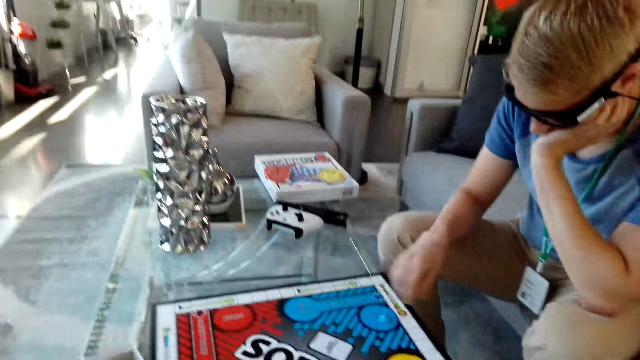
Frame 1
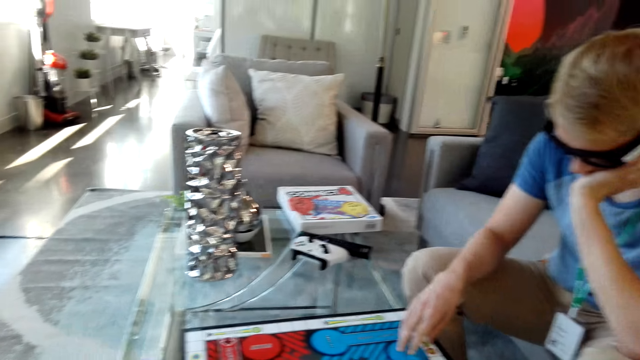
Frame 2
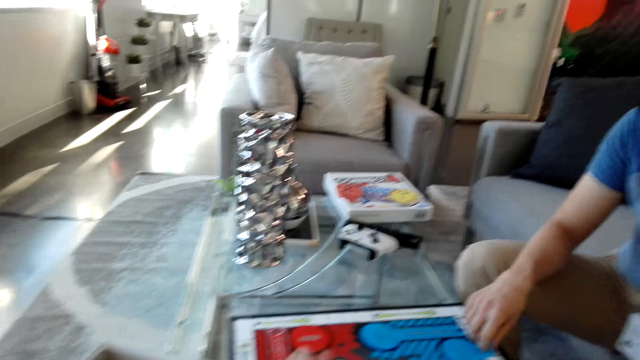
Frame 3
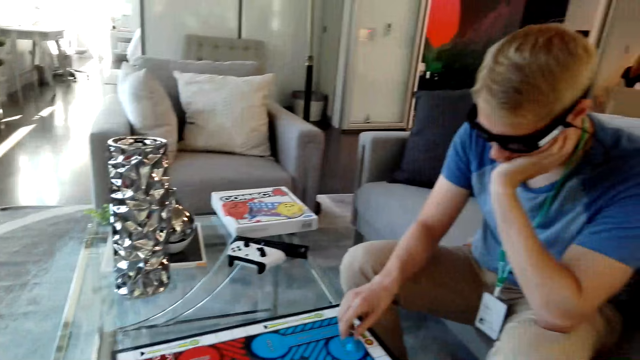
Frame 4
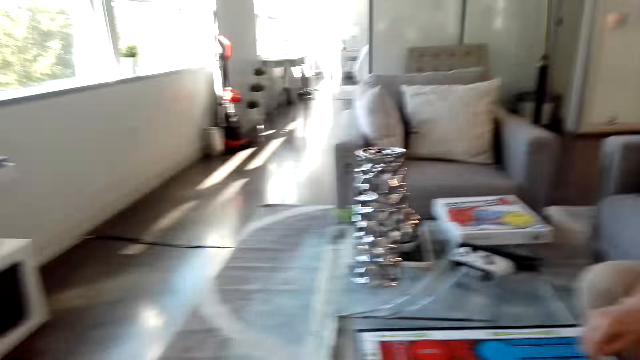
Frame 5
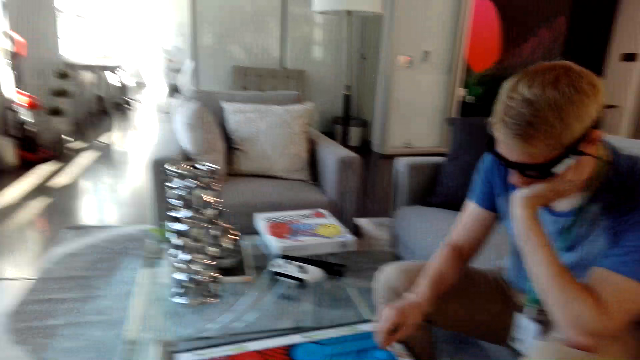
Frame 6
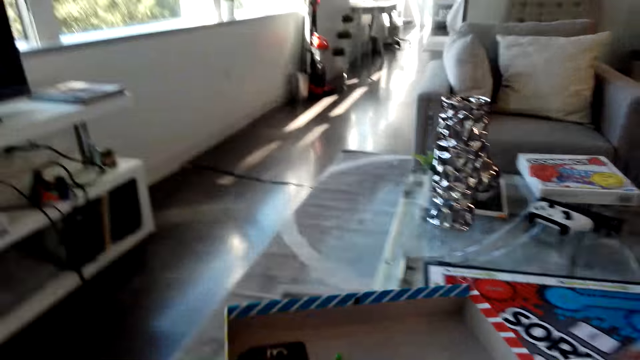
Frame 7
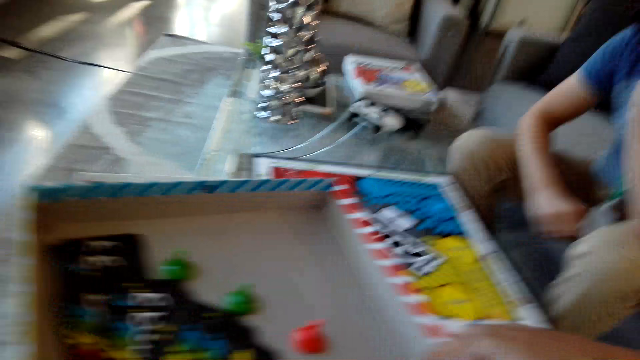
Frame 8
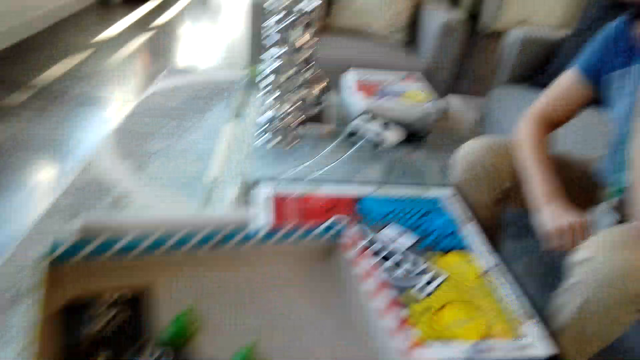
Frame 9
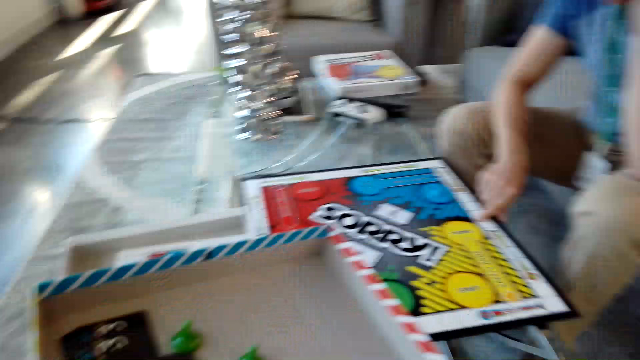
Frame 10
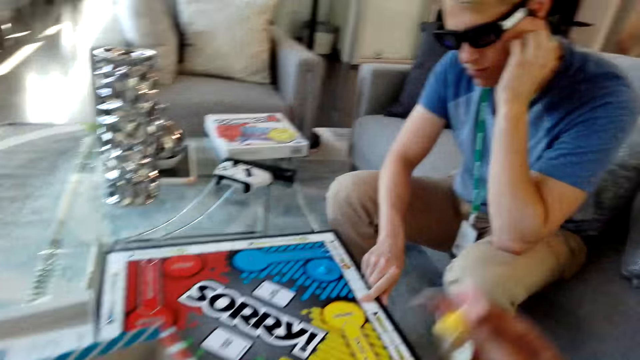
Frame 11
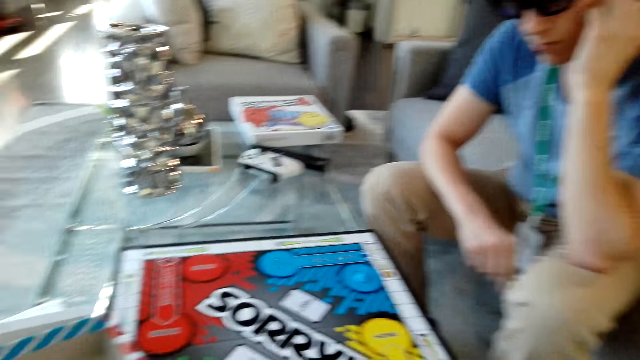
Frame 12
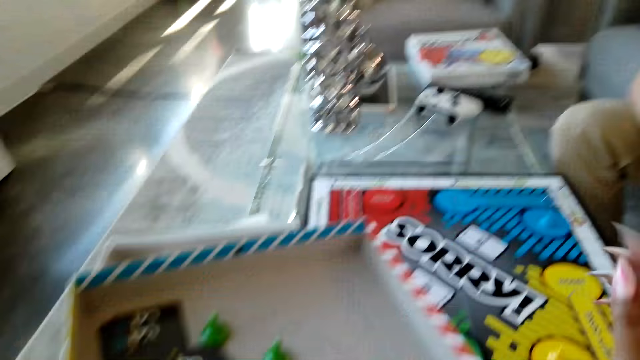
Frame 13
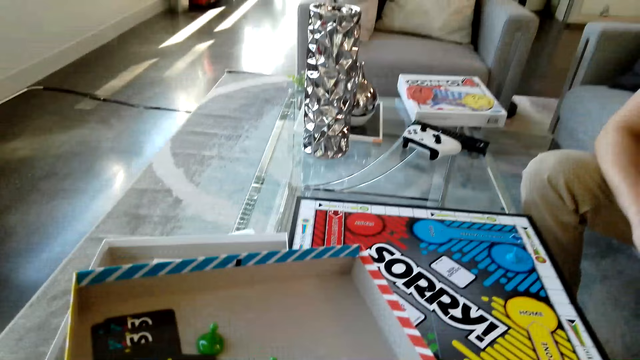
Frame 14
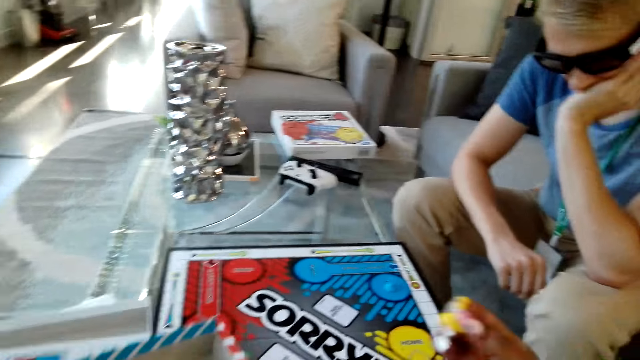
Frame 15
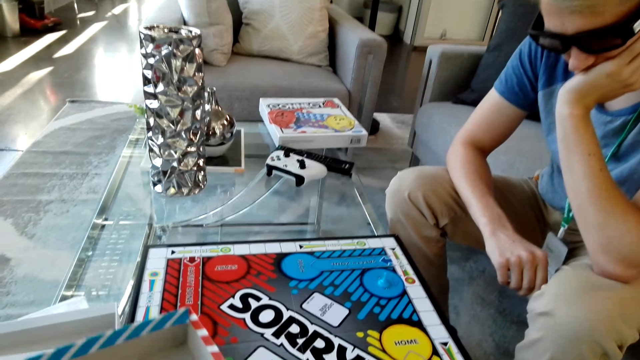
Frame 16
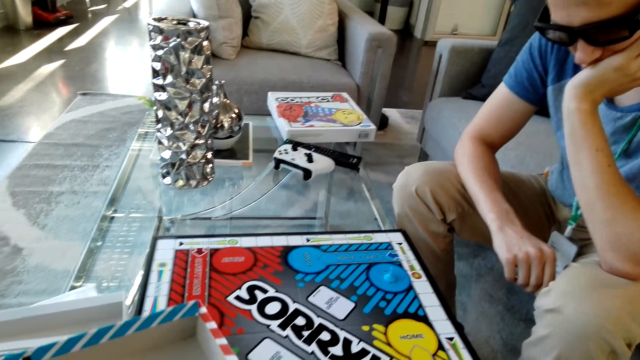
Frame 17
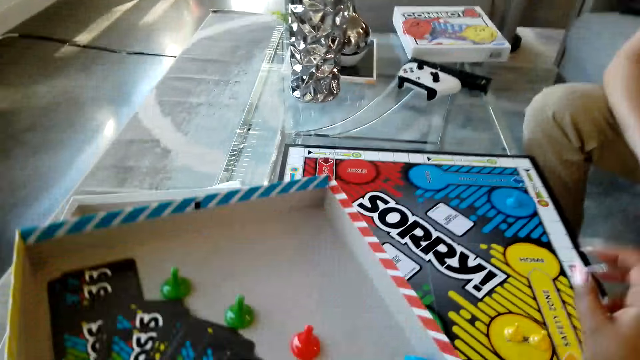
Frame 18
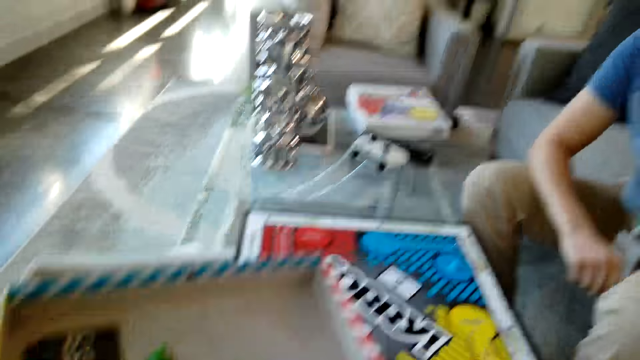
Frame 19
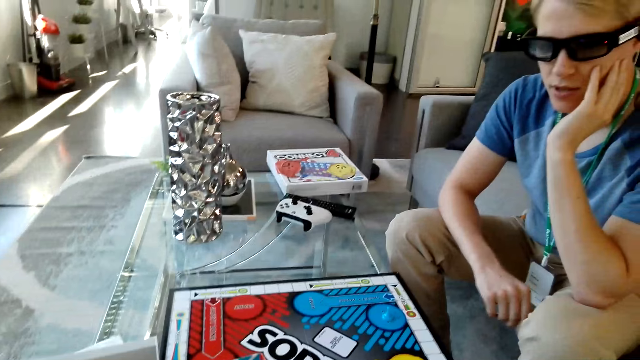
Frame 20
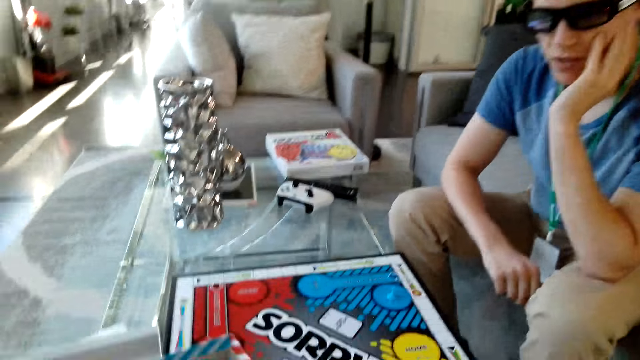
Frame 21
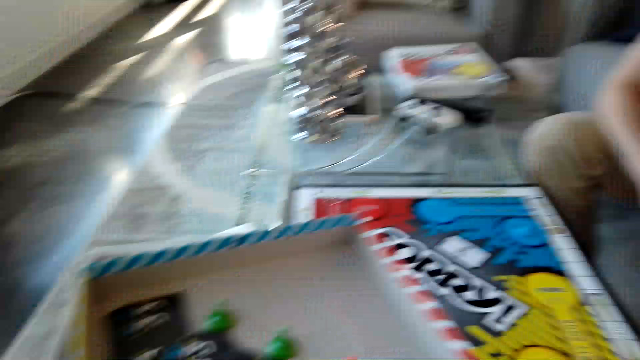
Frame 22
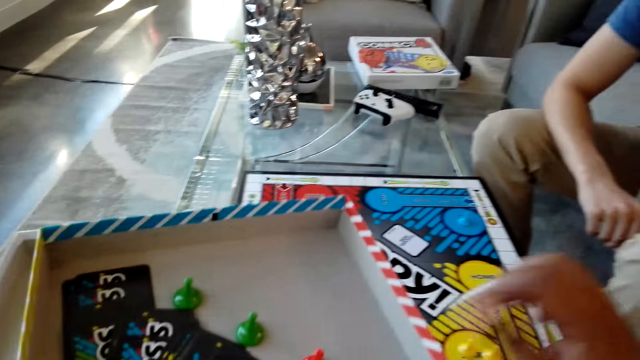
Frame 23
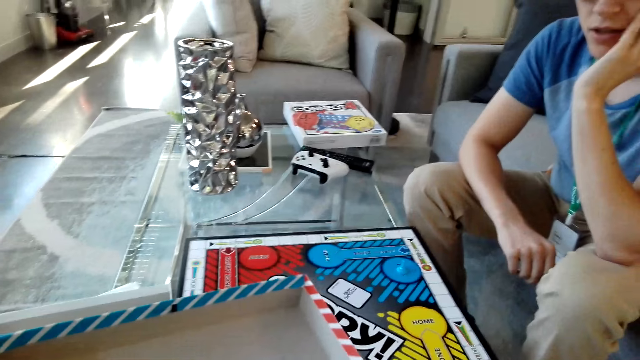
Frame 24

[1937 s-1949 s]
The camera wearer points at the pawn. A man holds the pawn. The camera wearer moves his hand on the board. He talks with the man. He holds the box. He moves his hand. The man points at the board. The camera wearer puts the pawns on the board. He holds the box.

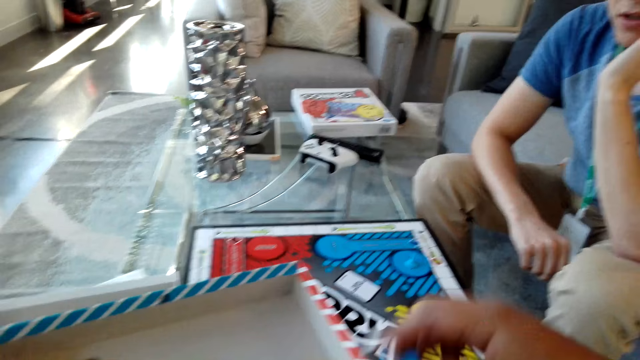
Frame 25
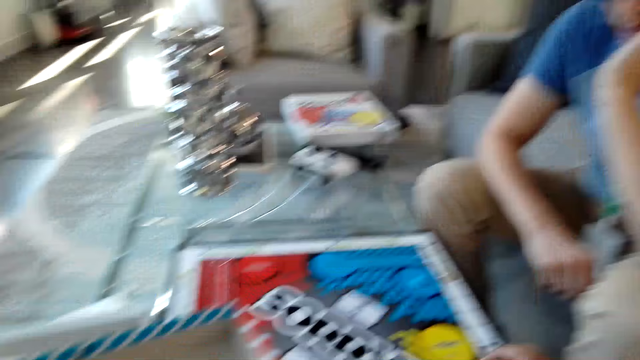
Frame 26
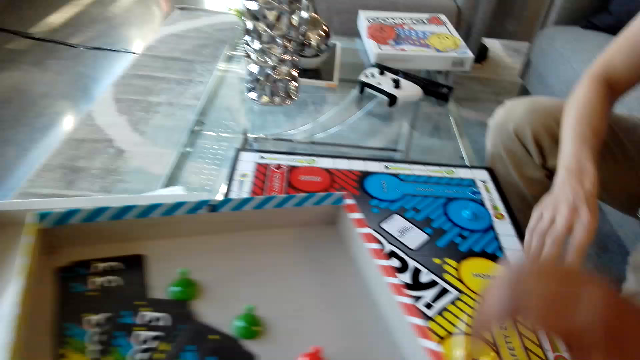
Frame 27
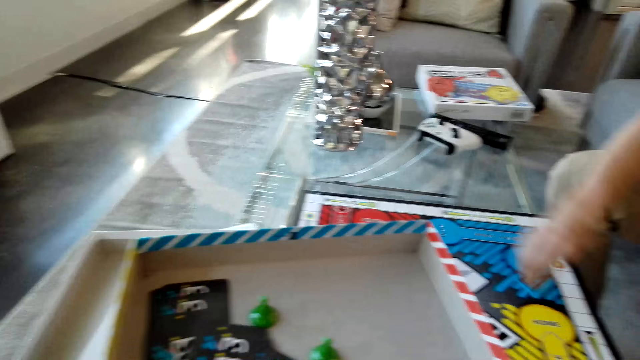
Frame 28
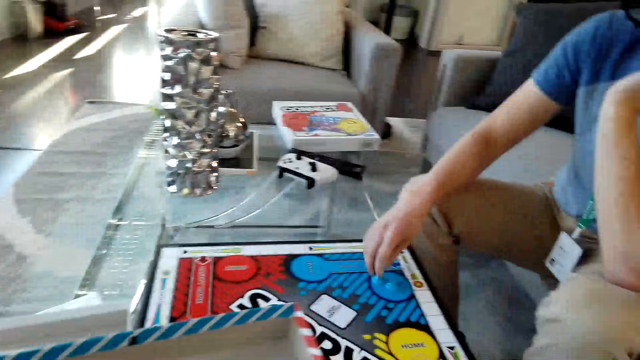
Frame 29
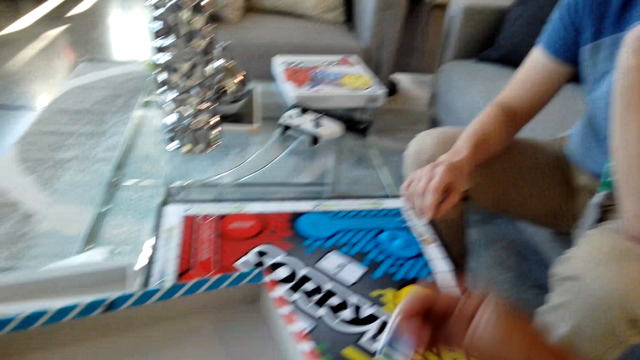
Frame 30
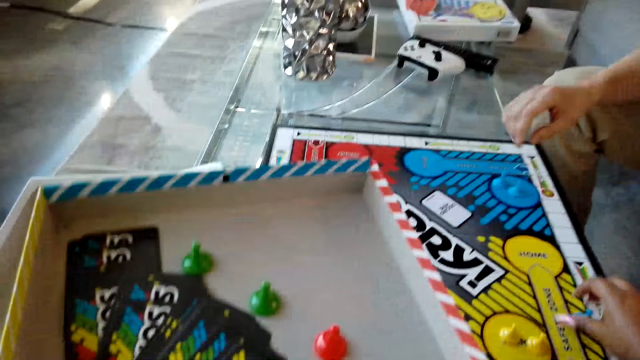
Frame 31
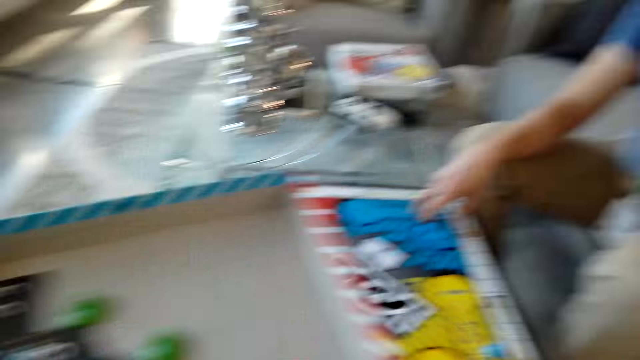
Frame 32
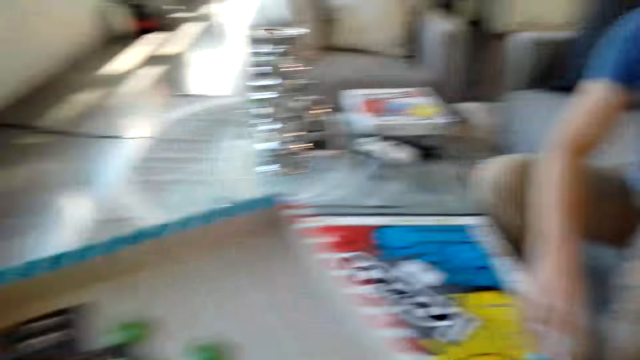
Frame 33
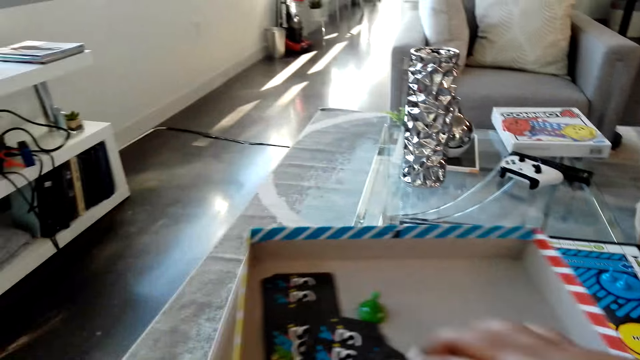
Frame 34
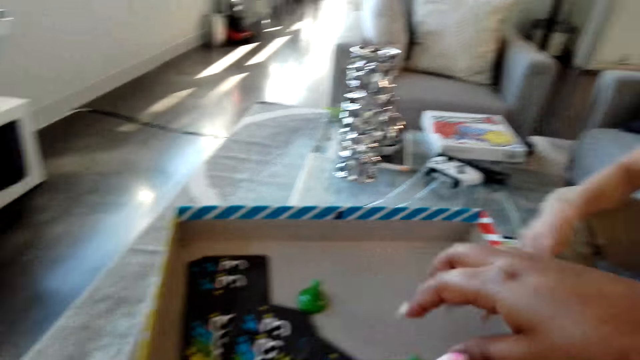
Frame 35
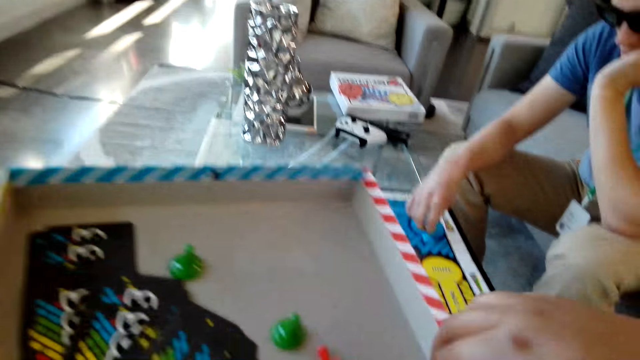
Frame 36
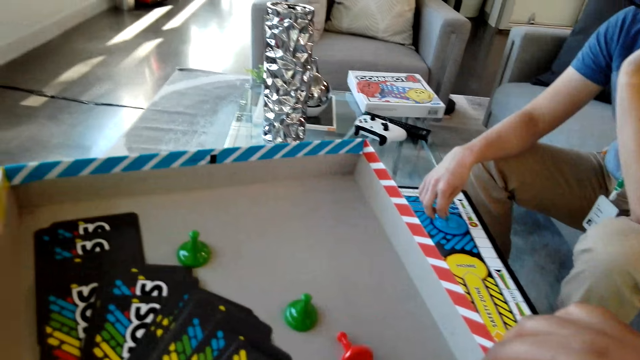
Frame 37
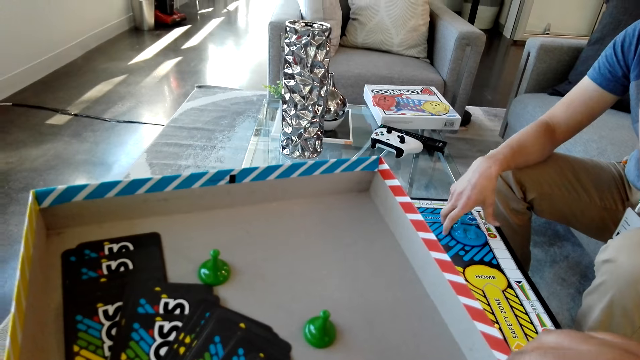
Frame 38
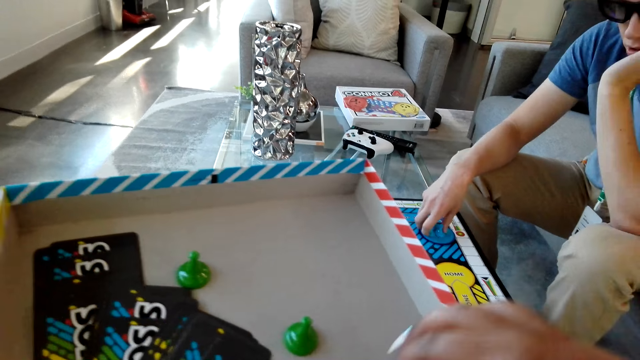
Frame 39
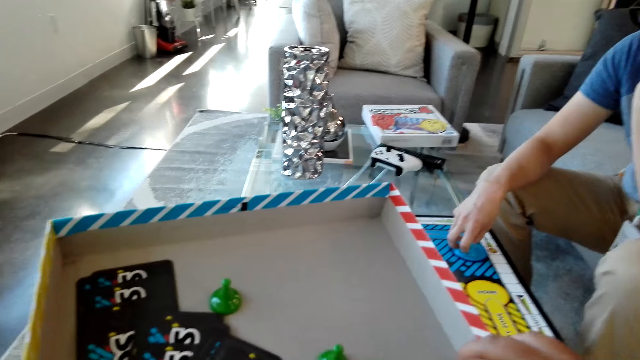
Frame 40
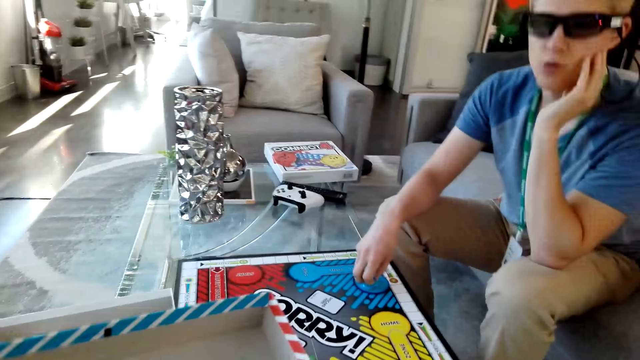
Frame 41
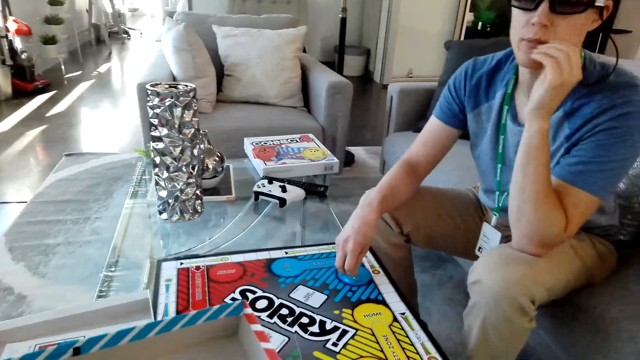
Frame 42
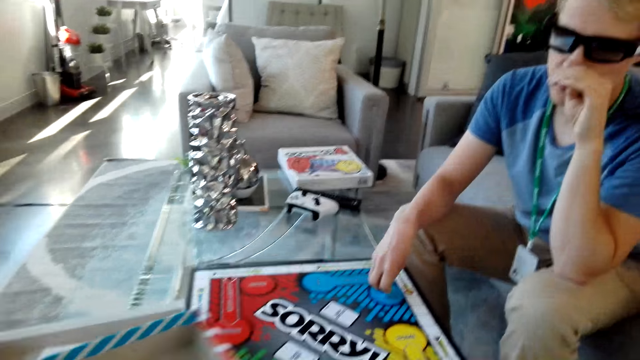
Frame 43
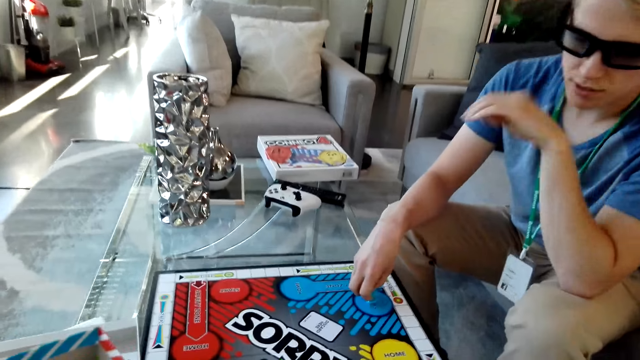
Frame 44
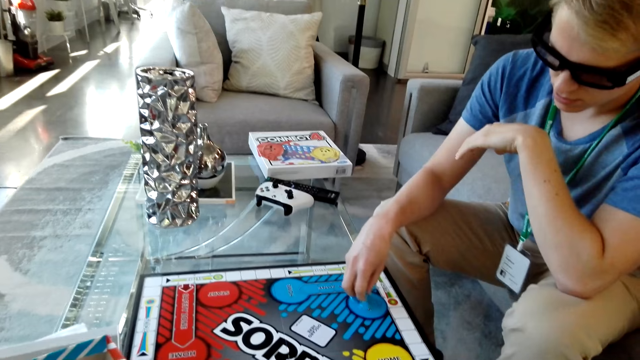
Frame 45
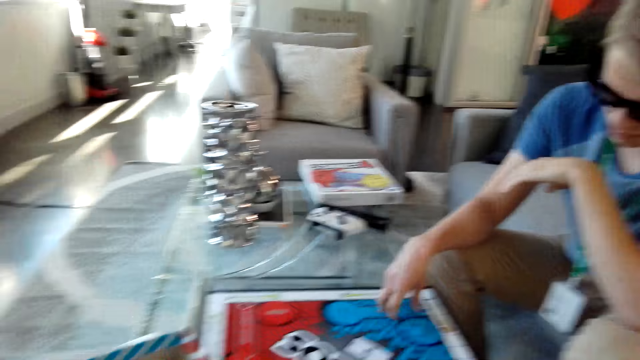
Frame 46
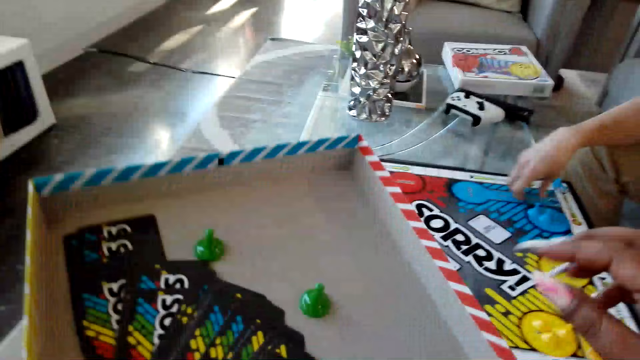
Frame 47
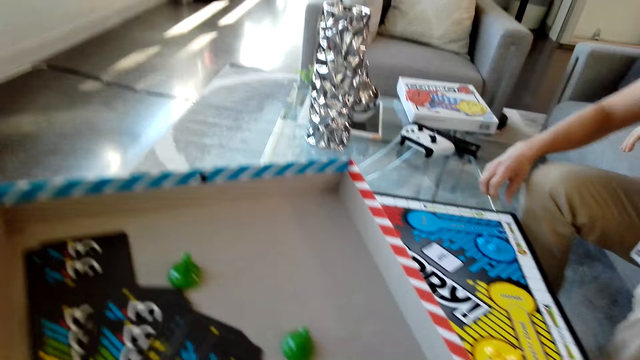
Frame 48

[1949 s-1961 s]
A man moves the pawn. The camera wearer puts the pawns on the board. The man holds the pawns. The camera wearer holds the pawns.
